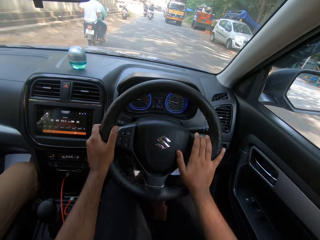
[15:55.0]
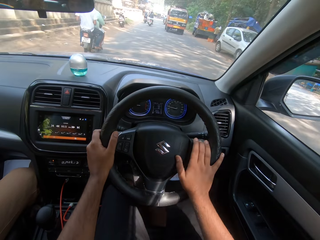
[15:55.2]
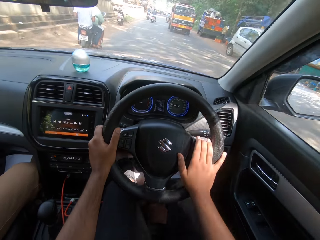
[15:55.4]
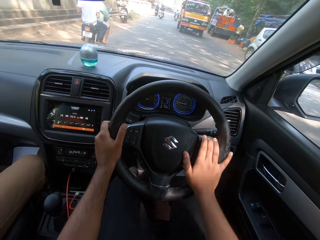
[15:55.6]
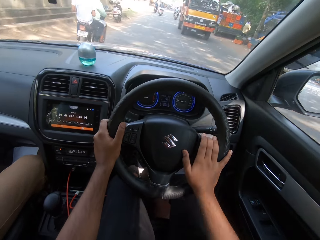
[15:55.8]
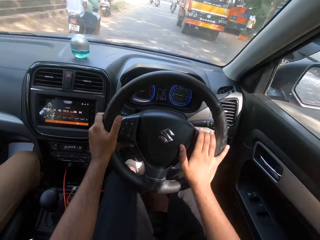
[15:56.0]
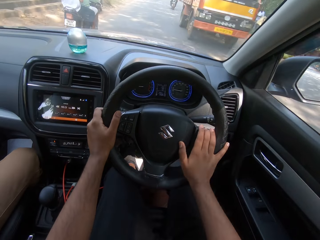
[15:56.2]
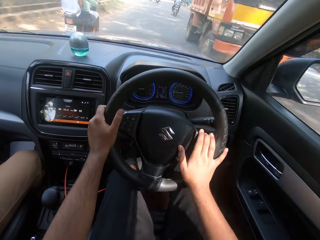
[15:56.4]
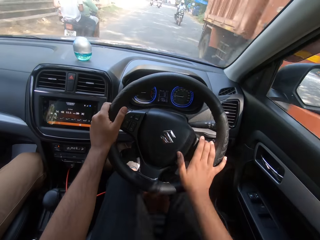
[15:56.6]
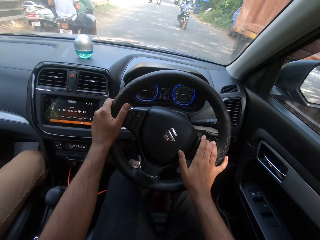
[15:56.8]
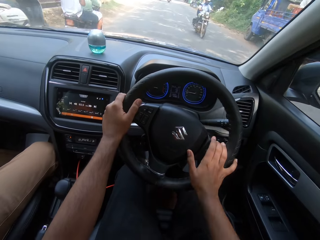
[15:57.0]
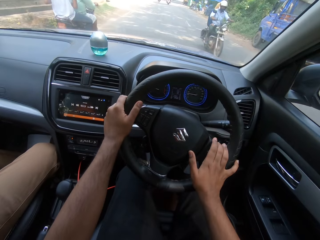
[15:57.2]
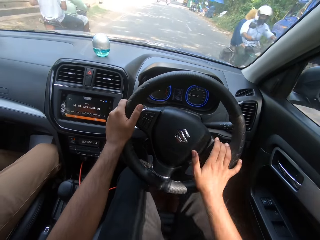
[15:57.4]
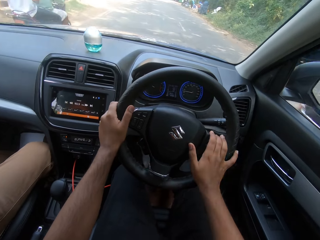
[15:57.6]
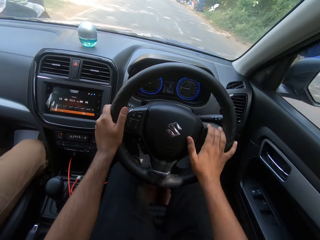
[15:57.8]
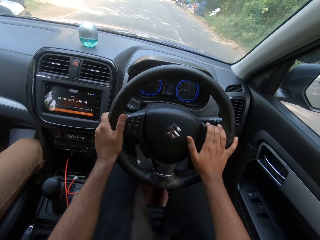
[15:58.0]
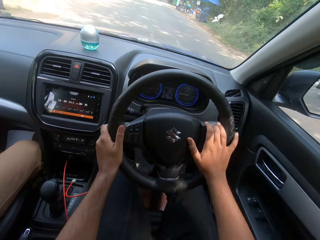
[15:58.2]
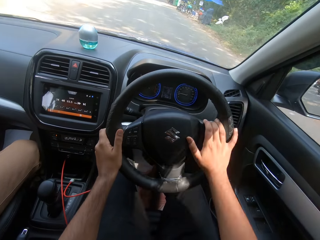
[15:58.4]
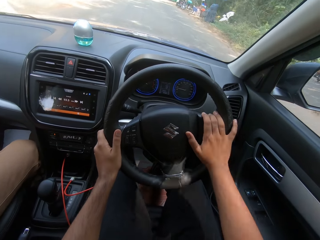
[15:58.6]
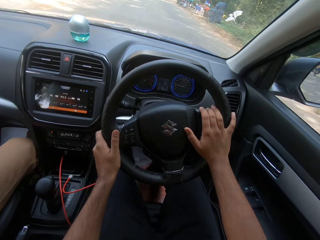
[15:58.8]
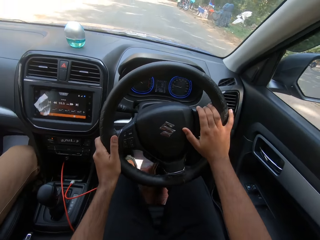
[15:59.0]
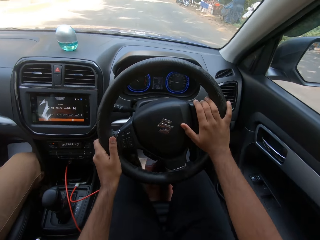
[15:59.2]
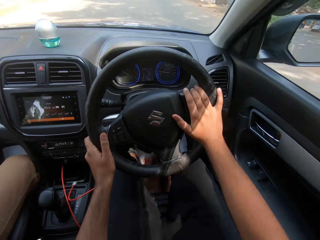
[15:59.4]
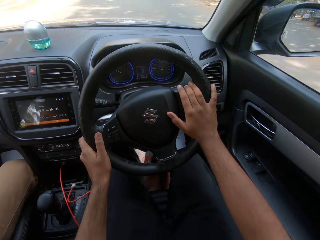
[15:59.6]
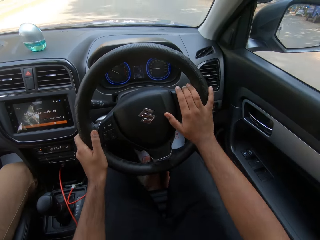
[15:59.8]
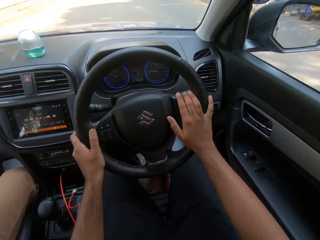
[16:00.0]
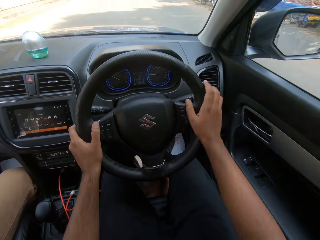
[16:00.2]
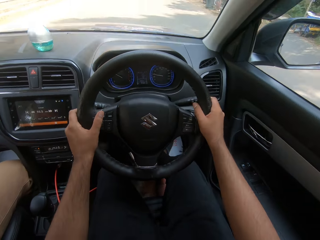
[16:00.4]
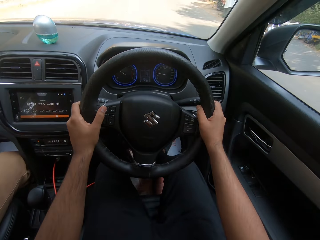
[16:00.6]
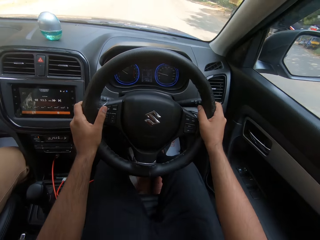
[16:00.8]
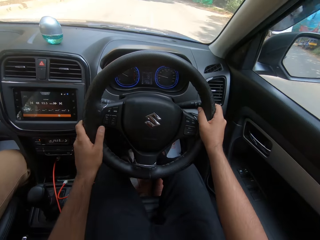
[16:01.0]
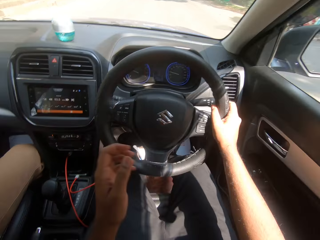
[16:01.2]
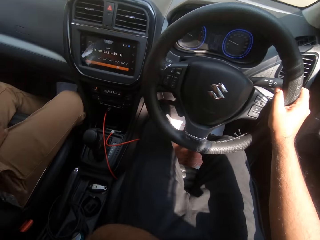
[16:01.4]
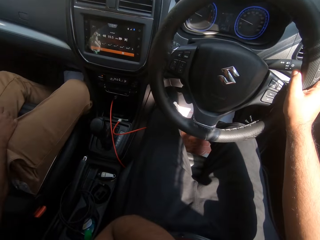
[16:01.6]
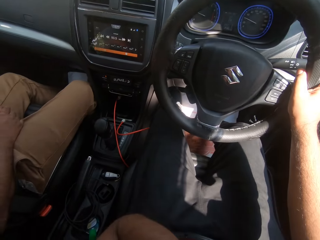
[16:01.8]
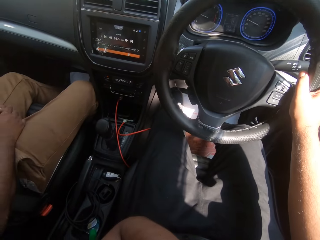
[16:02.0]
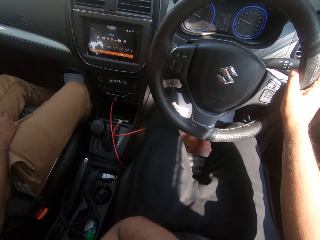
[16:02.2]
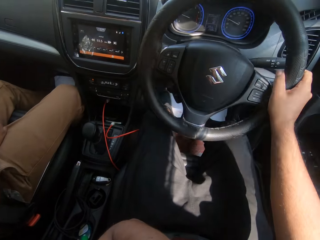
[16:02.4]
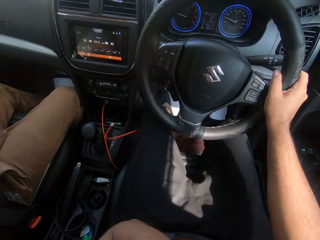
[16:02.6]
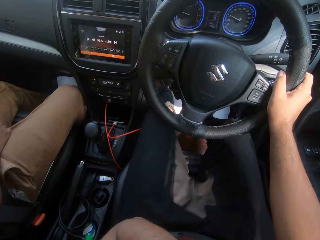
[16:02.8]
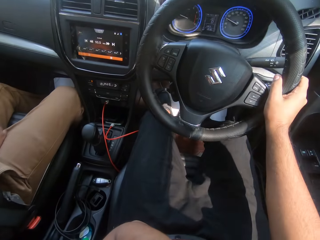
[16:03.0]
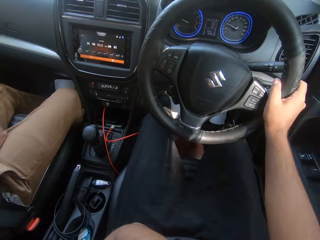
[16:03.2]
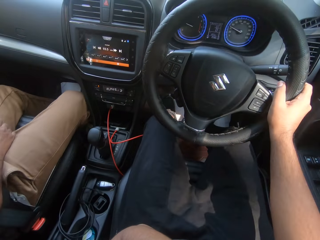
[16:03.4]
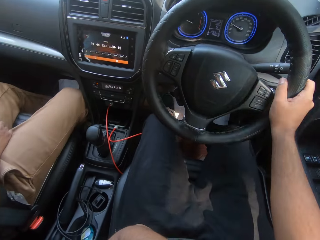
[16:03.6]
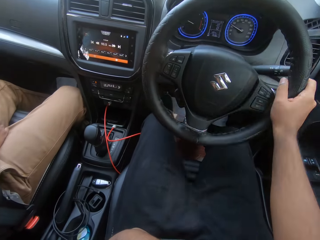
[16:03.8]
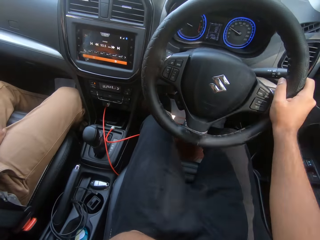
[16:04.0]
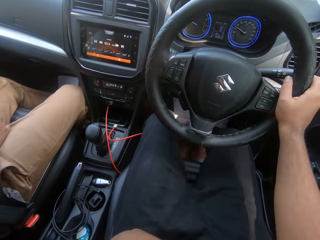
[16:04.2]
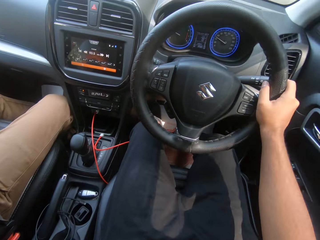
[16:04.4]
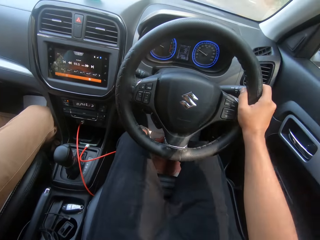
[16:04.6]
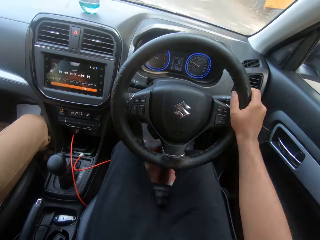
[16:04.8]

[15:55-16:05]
An orange truck drives past the camera wearer. A motorcycle rides past the camera wearer. The camera wearer drives the car and takes the hand off the steering wheel. They drive the car and lift the hand up.

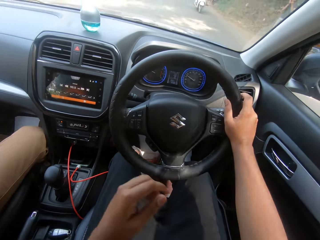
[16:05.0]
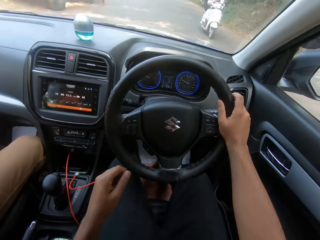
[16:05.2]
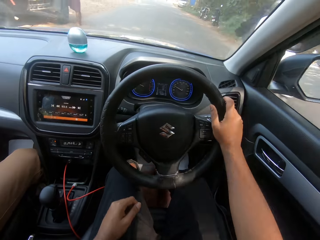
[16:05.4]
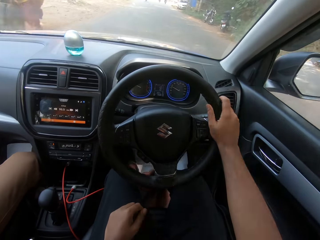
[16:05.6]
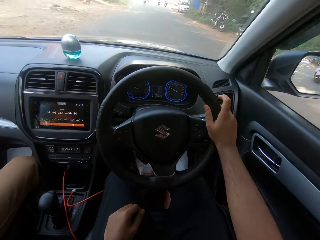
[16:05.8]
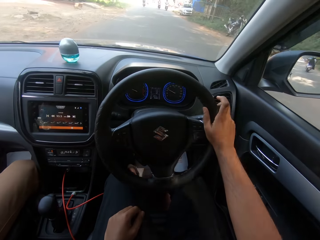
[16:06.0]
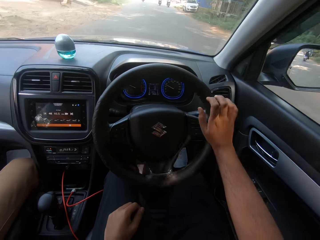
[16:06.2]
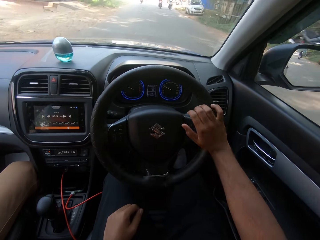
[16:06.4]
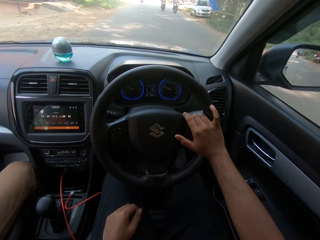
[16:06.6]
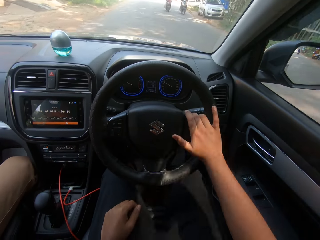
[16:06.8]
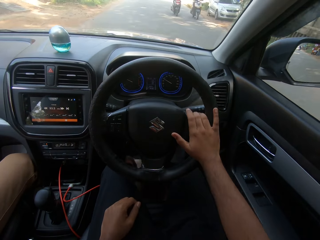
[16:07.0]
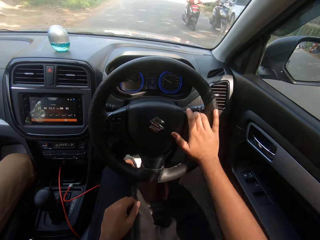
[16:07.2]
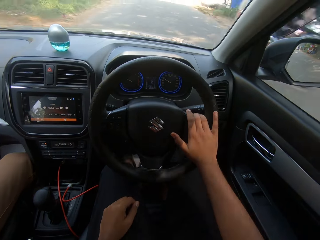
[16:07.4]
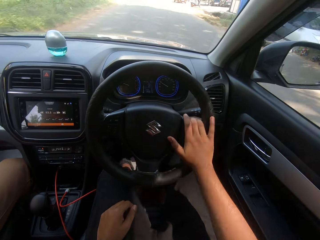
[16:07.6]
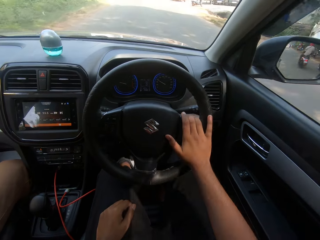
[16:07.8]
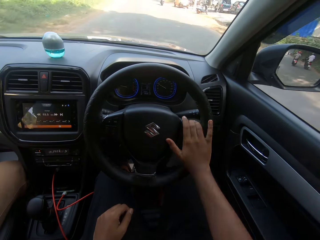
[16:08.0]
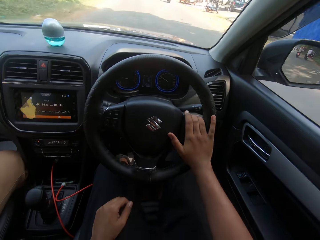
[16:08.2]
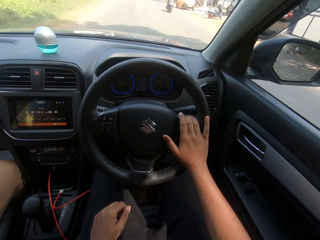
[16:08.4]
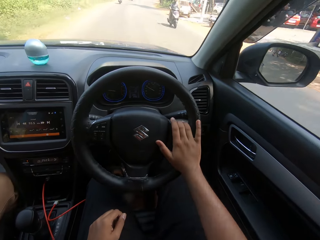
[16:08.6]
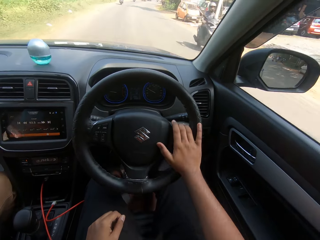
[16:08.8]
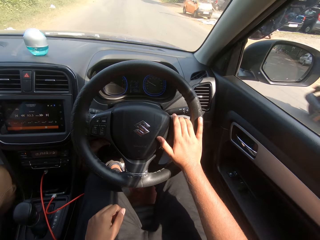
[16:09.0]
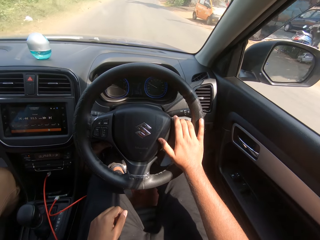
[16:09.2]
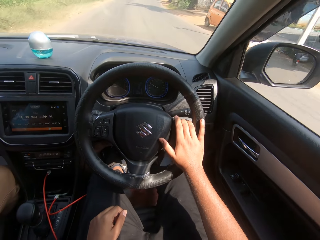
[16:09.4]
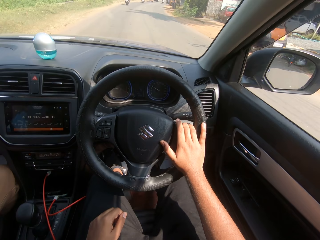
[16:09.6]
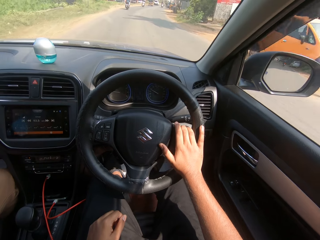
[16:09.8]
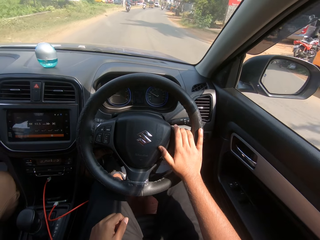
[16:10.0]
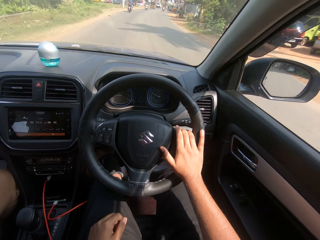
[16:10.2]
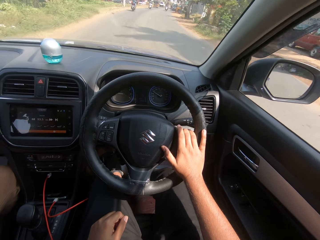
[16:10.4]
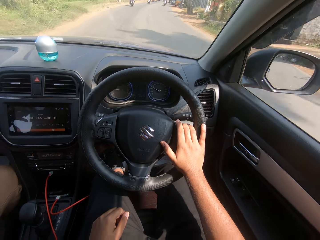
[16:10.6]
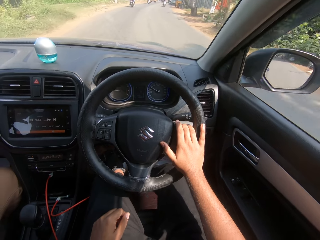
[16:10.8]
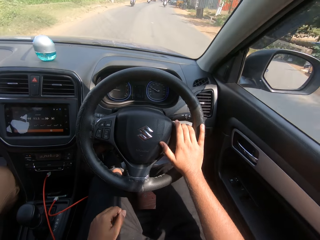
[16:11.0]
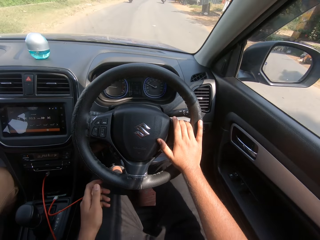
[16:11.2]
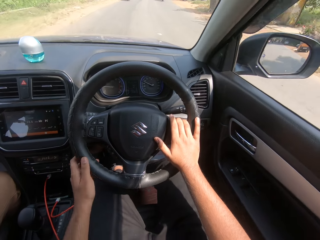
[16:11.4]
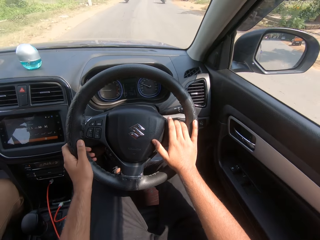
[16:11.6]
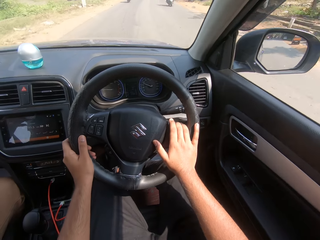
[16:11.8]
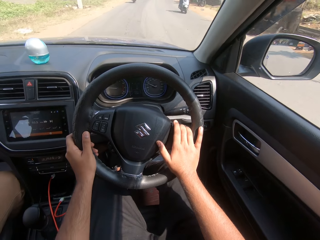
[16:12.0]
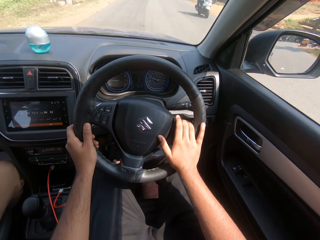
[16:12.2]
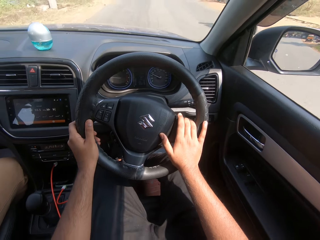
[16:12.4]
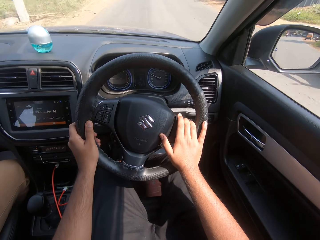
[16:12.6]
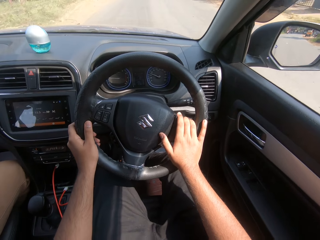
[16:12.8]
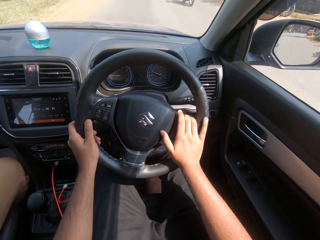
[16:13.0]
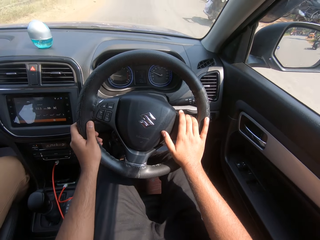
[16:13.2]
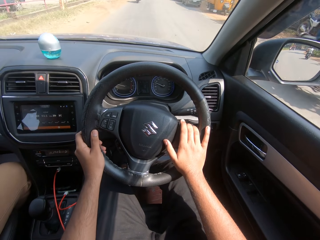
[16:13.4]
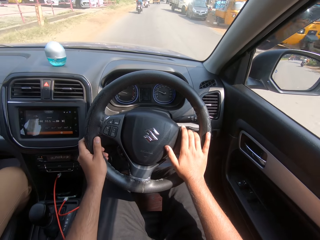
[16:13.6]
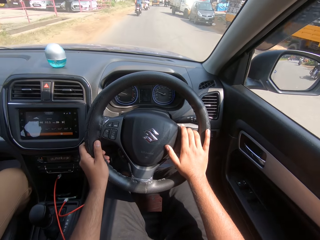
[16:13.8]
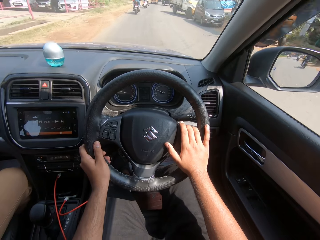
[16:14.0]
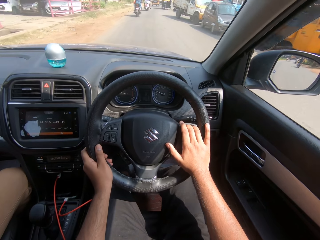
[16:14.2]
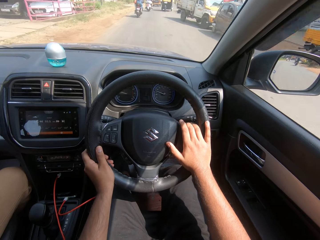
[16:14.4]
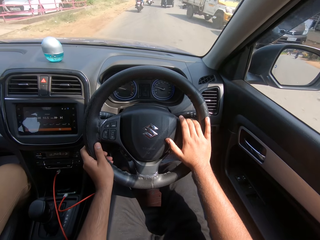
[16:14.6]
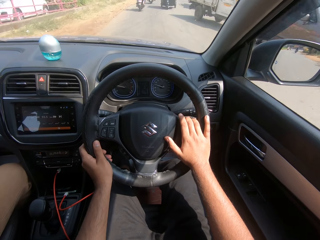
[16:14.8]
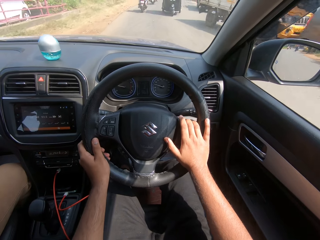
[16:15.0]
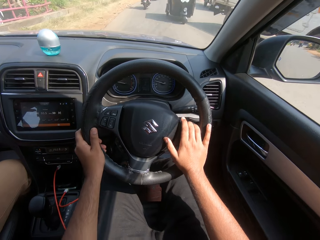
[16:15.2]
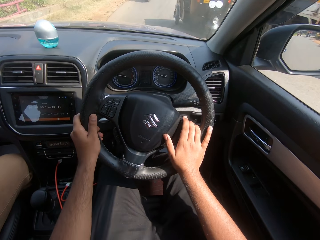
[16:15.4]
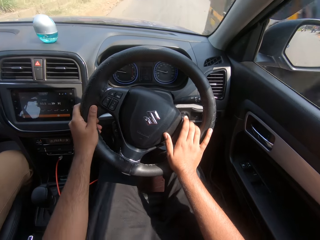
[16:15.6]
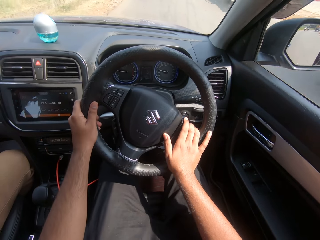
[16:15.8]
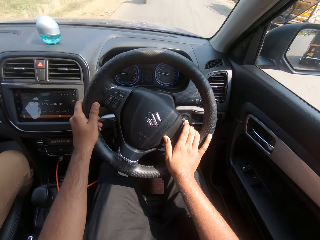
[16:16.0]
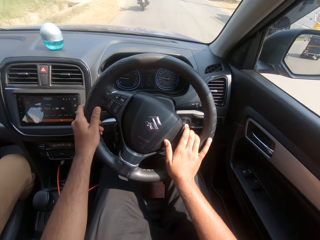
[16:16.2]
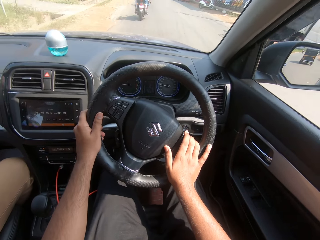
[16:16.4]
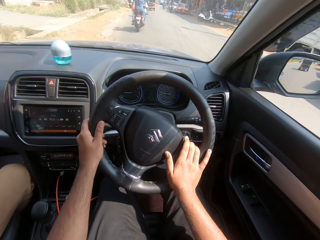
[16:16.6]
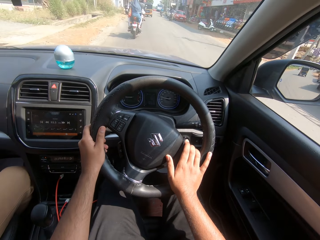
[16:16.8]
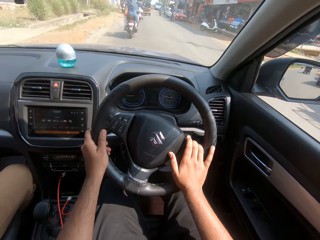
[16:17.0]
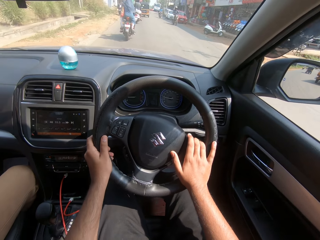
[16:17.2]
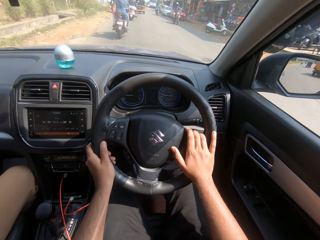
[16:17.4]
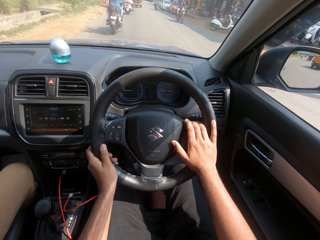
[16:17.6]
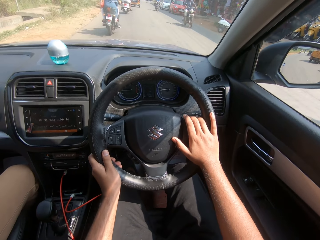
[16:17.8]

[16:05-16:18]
A motorcycle rides past the camera wearer. The camera wearer drives the car and puts the left hand on the lap. A motorcycle rides past the camera wearer. A motorcycle rides past the camera wearer repeatedly. The camera wearer drives the car and holds the steering wheel. A motorcycle rides past the camera wearer. A tricycle rides past the camera wearer.
